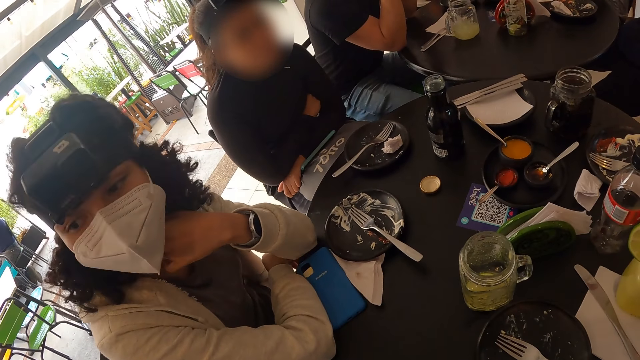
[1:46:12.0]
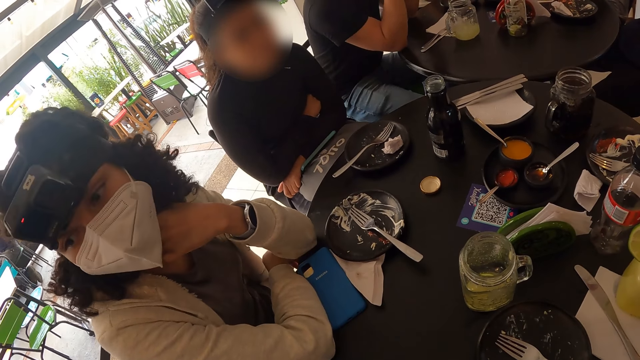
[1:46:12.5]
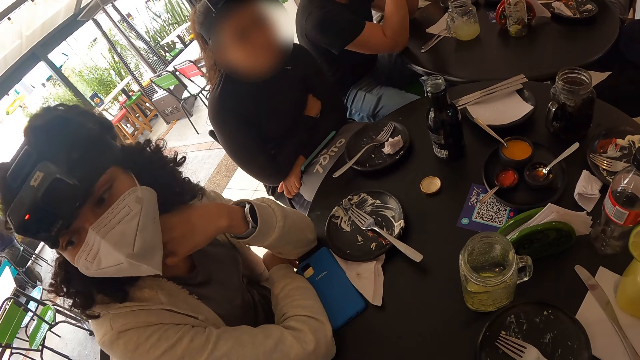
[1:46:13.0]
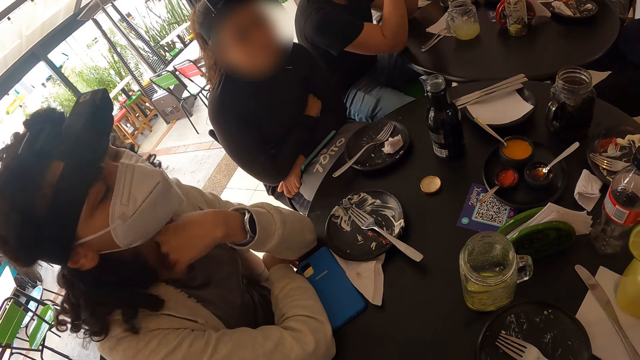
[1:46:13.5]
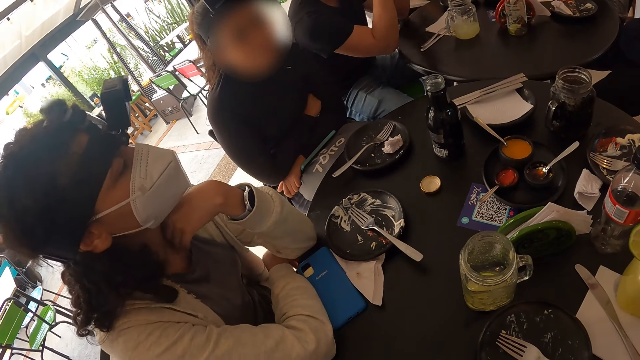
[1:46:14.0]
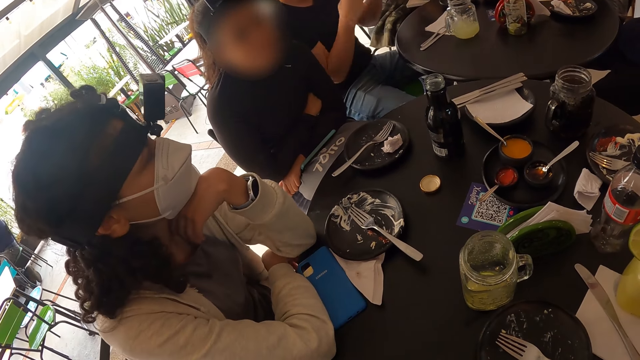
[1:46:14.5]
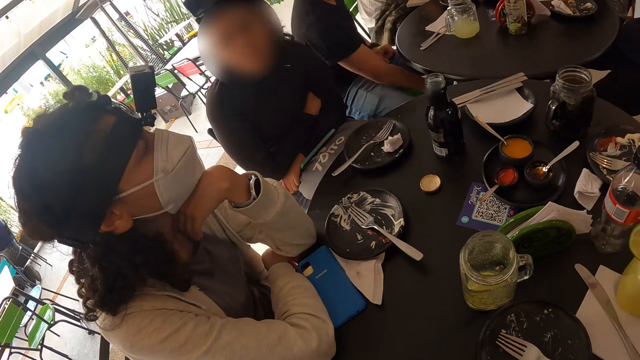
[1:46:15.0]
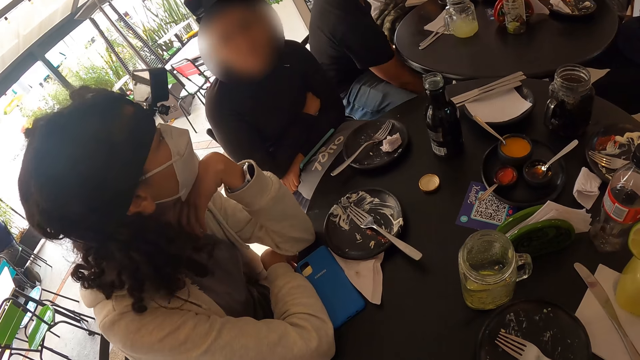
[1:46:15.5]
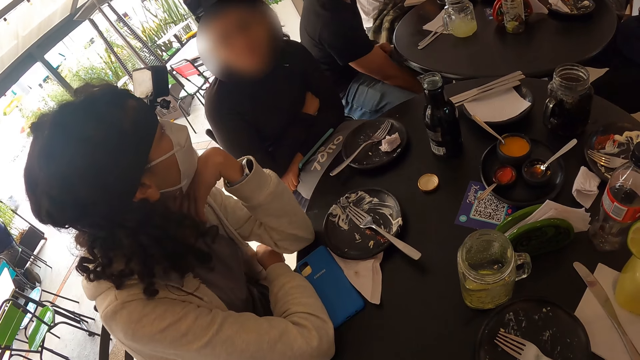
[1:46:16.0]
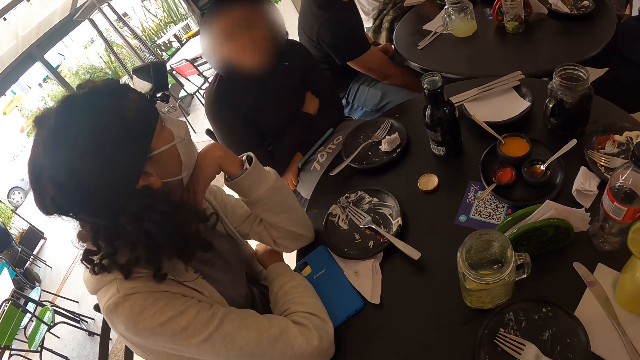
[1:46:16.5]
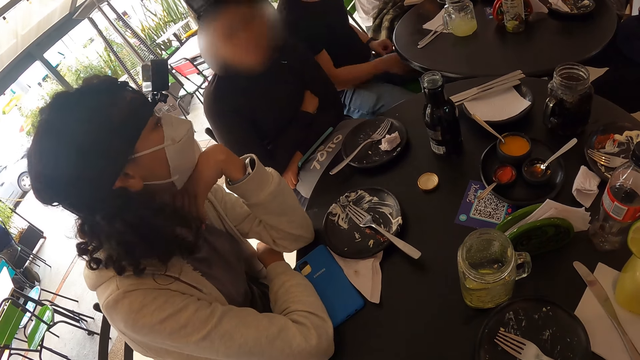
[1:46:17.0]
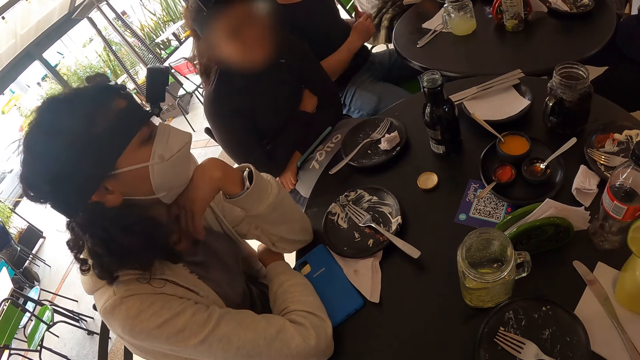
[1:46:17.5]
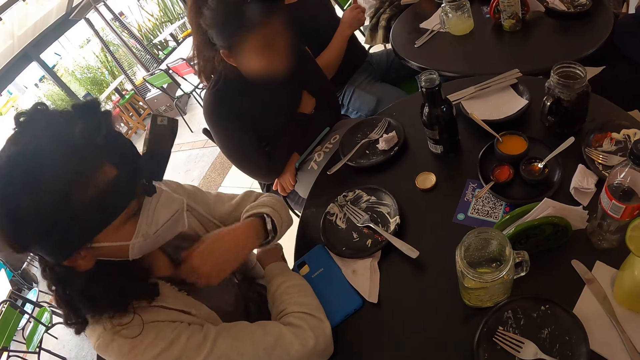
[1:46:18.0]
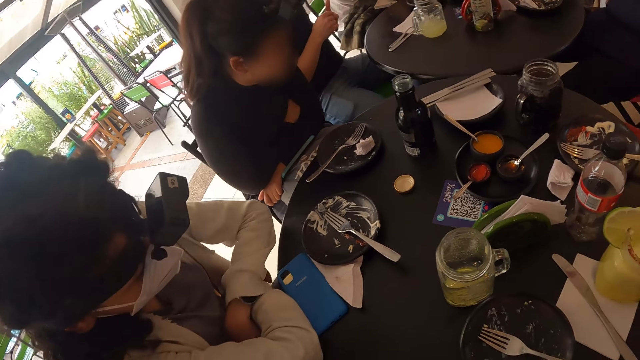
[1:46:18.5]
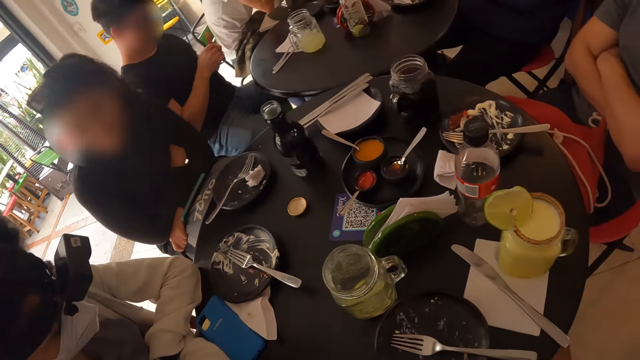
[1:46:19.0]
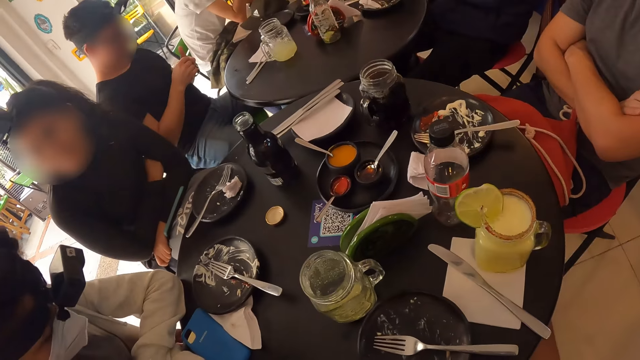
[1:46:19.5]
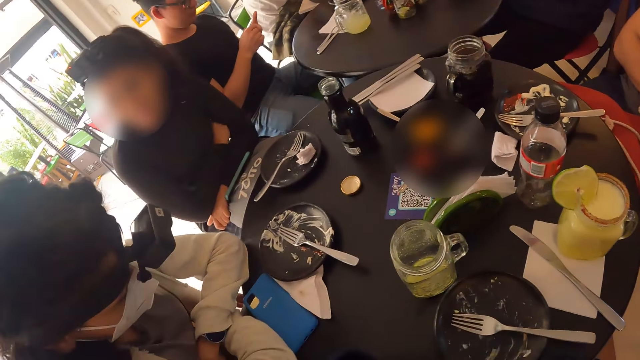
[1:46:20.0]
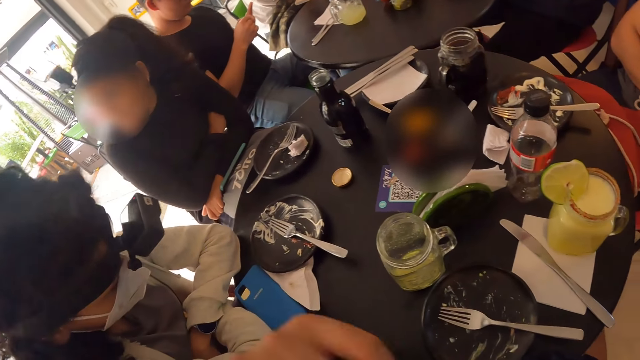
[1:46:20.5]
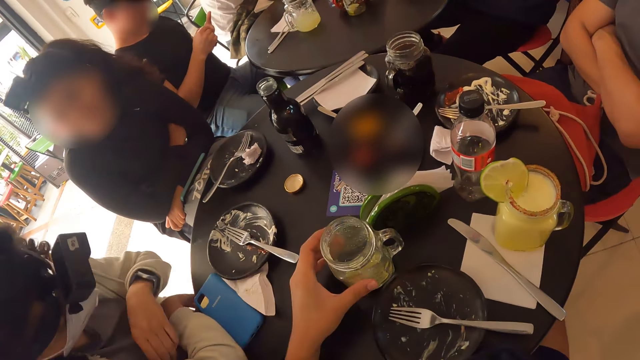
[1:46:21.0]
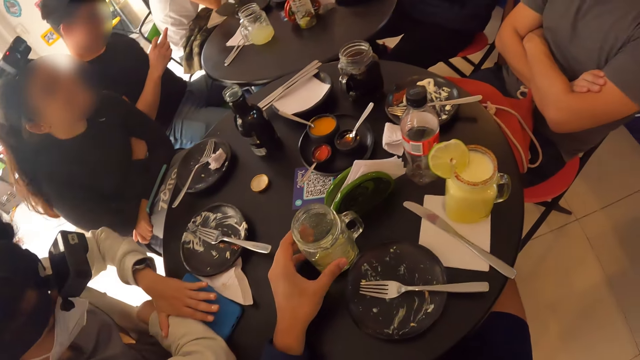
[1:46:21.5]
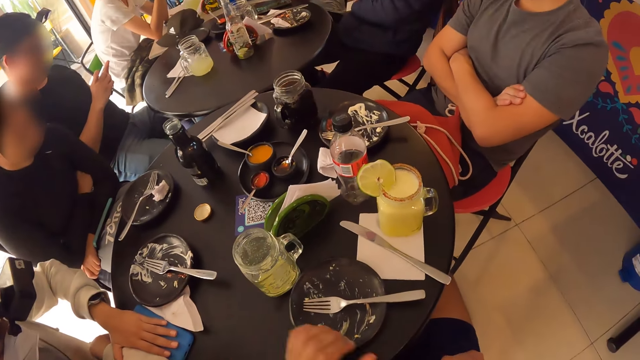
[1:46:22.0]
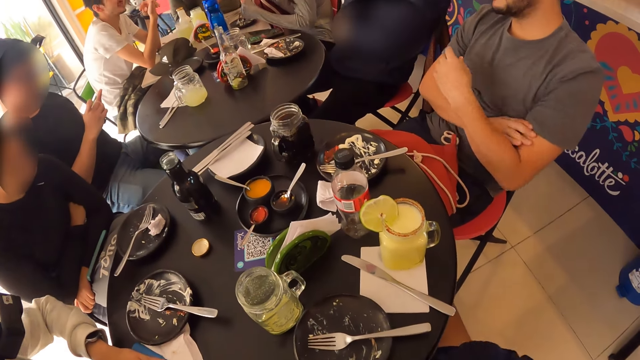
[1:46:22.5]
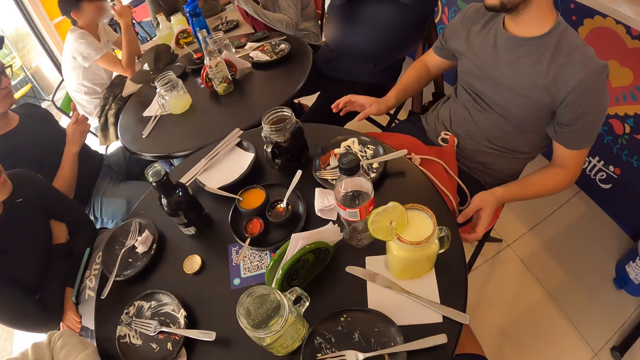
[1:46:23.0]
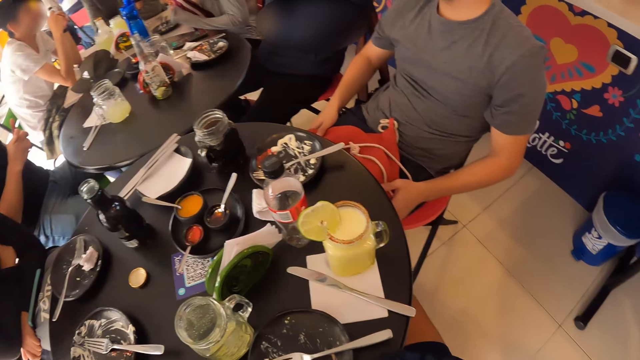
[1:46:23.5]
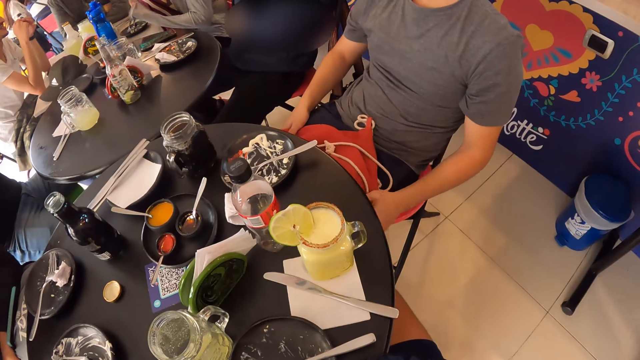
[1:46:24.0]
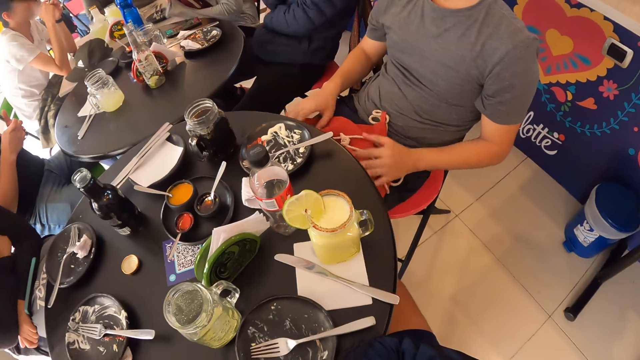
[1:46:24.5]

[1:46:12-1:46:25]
The camera wearer holds an empty cup on the table with her left hand. A man moves his hands.

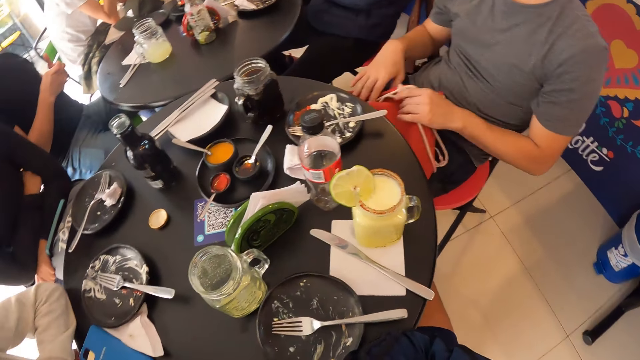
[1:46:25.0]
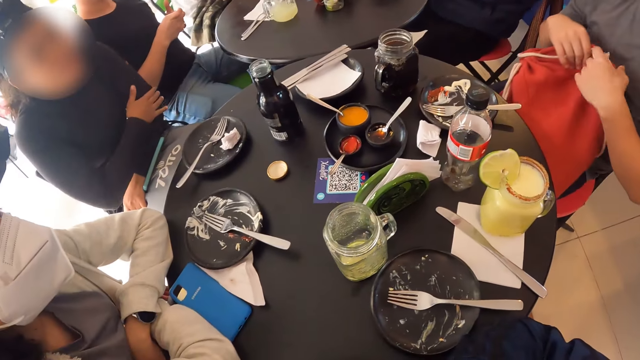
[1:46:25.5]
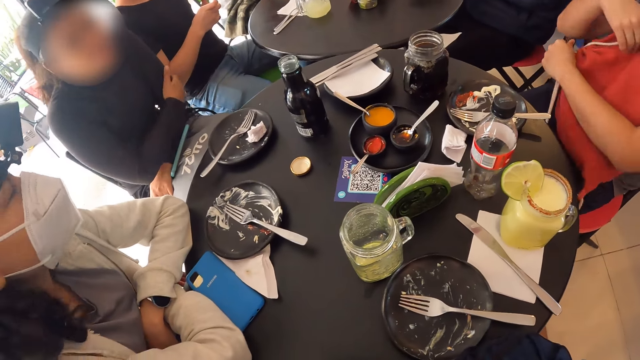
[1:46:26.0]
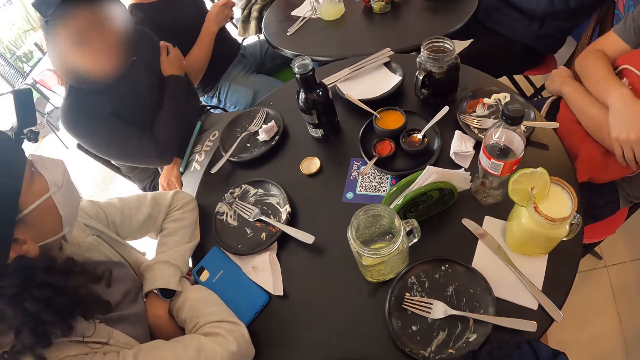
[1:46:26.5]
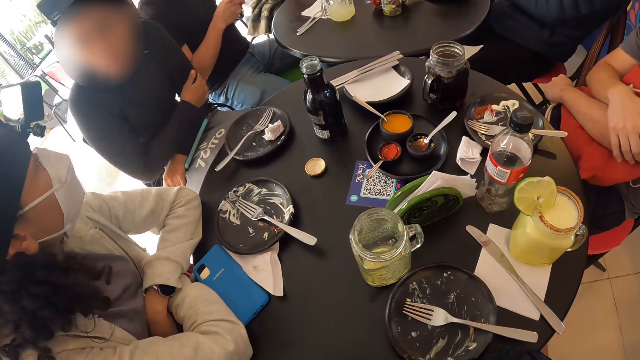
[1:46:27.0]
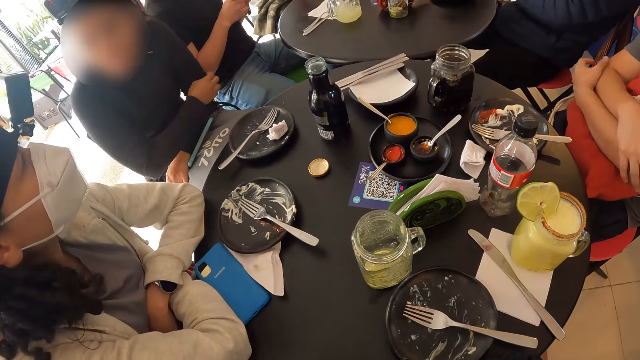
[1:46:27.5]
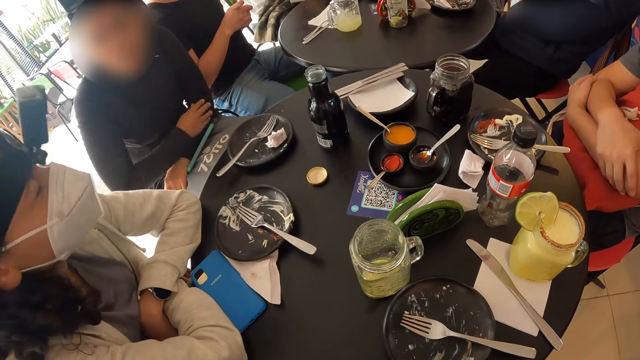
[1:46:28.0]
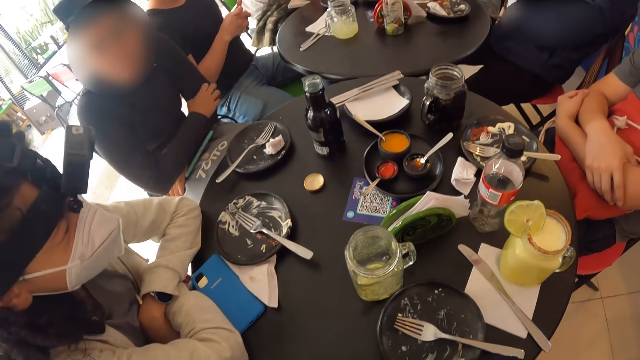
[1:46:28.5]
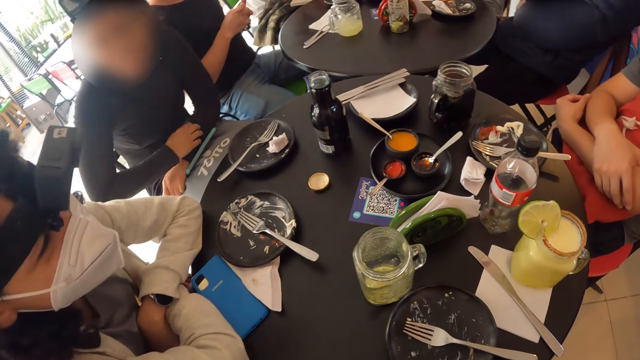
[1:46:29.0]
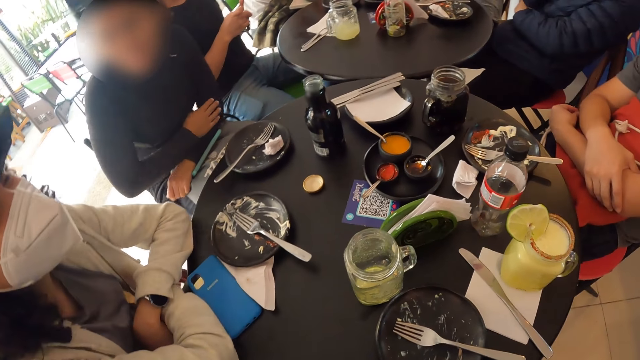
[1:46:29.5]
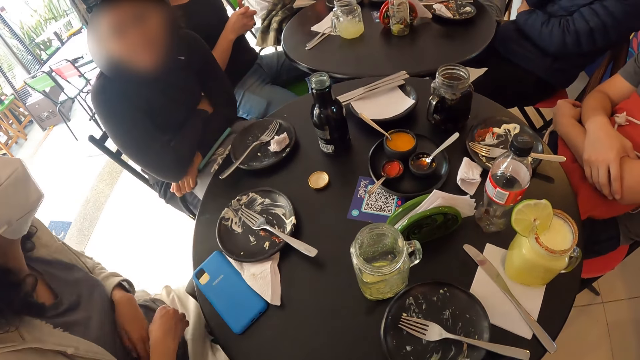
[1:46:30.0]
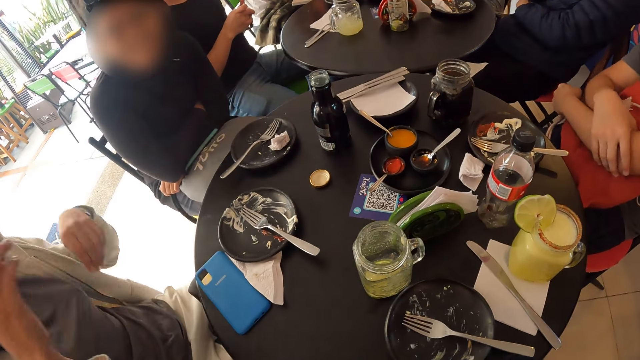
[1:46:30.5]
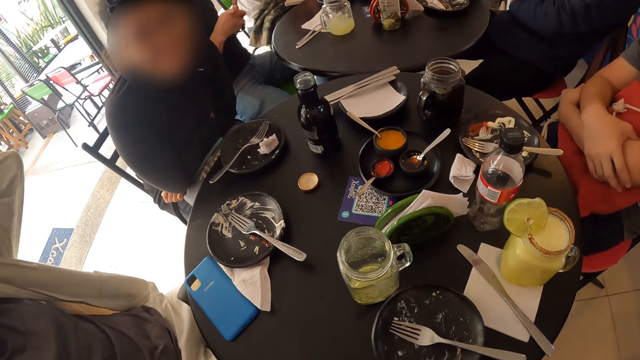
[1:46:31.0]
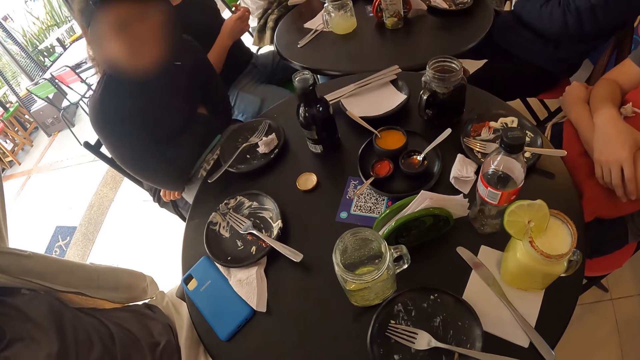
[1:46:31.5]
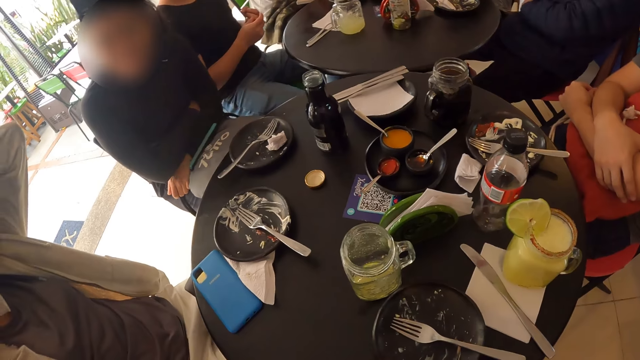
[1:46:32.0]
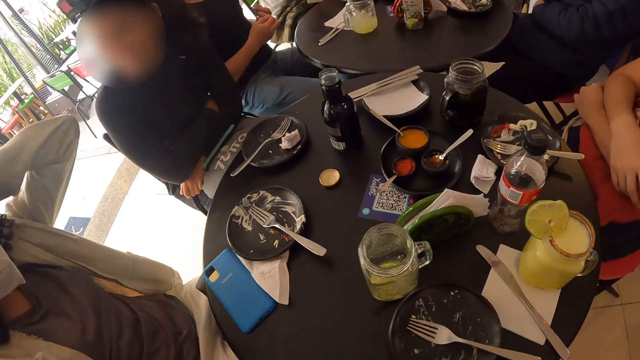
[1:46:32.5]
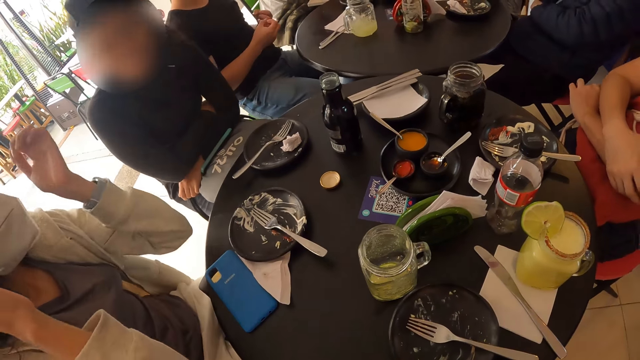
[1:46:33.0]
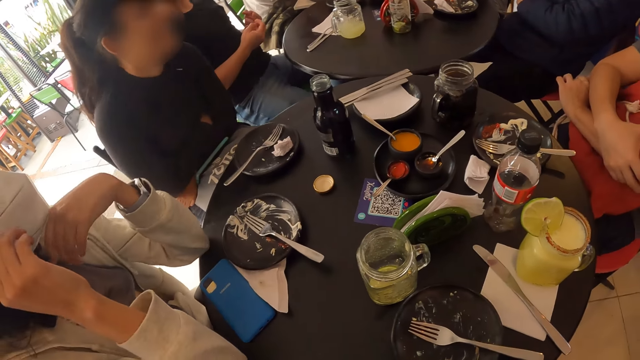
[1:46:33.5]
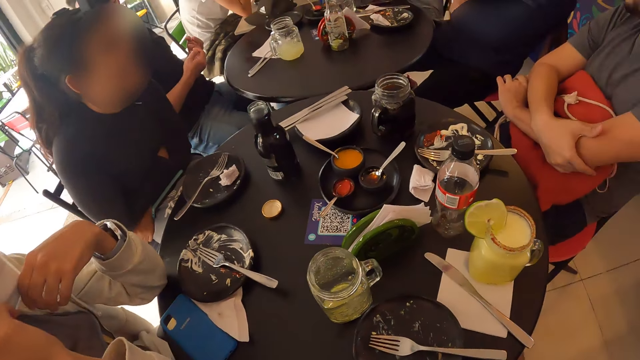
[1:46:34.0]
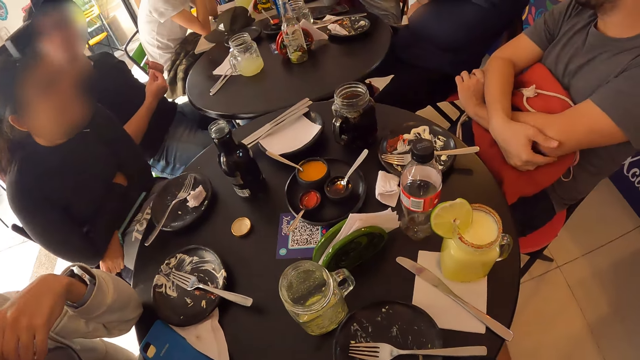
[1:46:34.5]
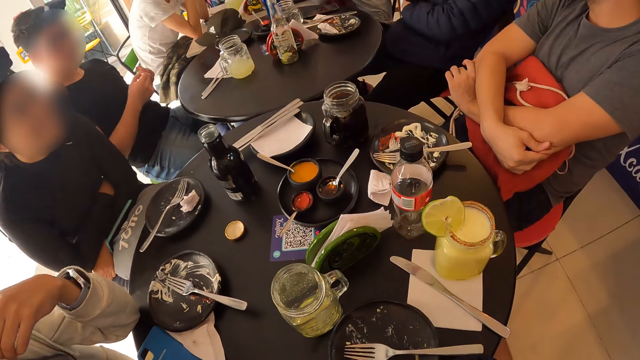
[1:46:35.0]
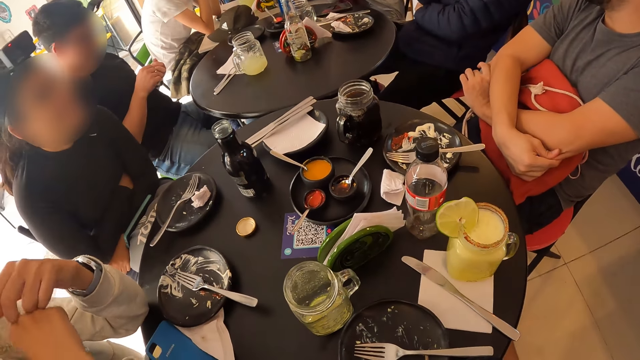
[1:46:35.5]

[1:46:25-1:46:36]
A lady scratches her hand. Another lady lifts her hands. The other lady puts her hands on the table.
